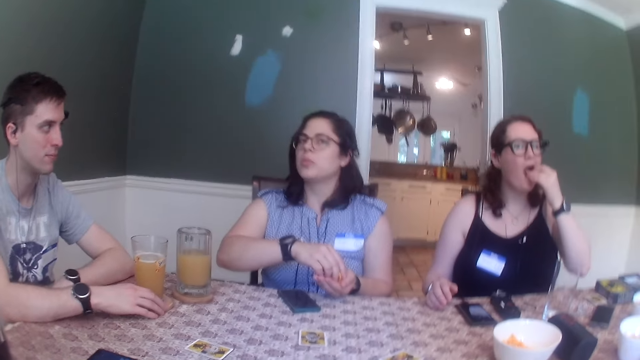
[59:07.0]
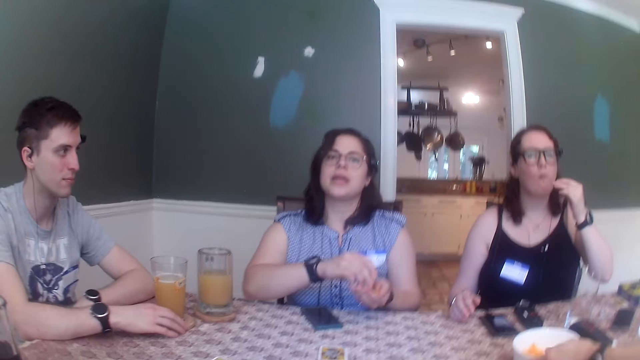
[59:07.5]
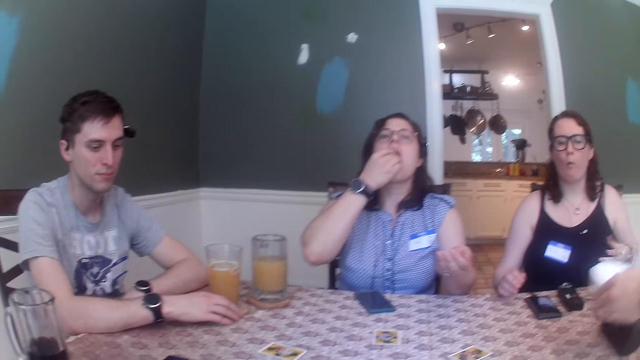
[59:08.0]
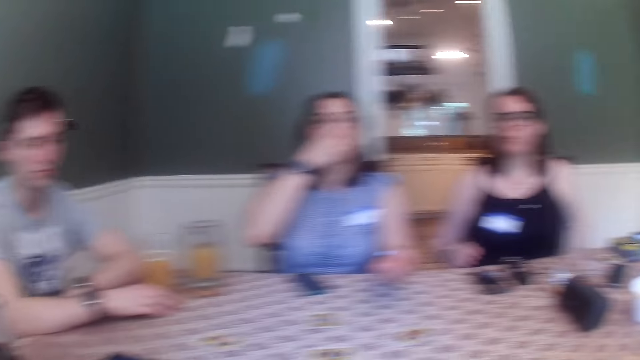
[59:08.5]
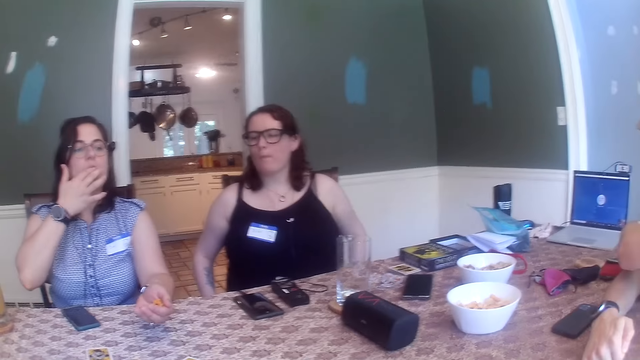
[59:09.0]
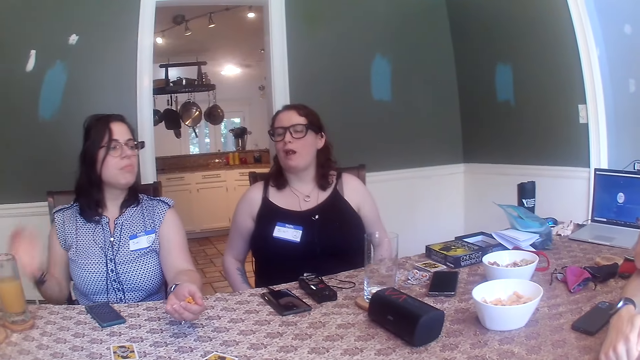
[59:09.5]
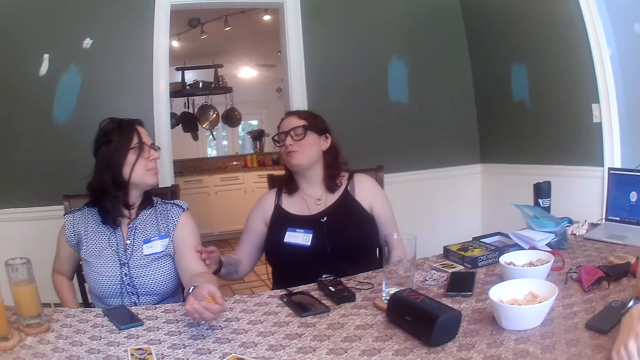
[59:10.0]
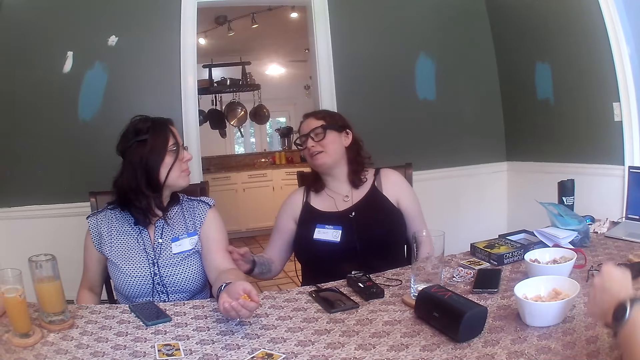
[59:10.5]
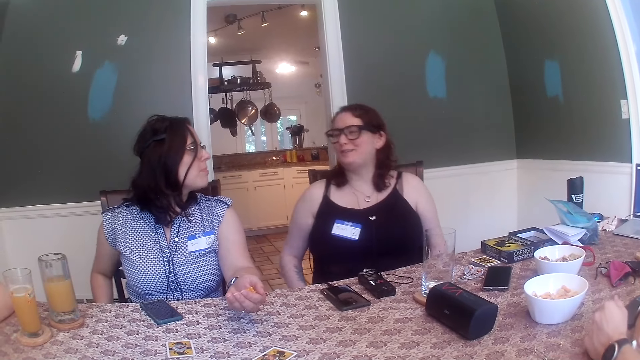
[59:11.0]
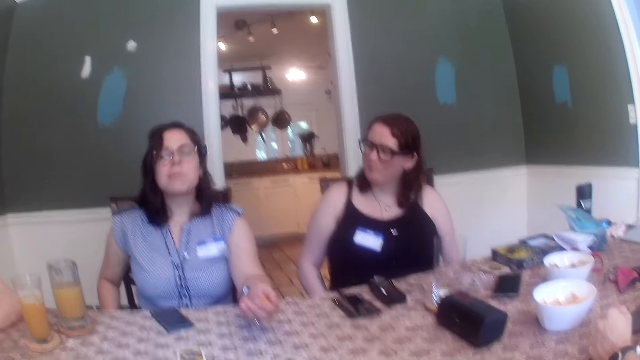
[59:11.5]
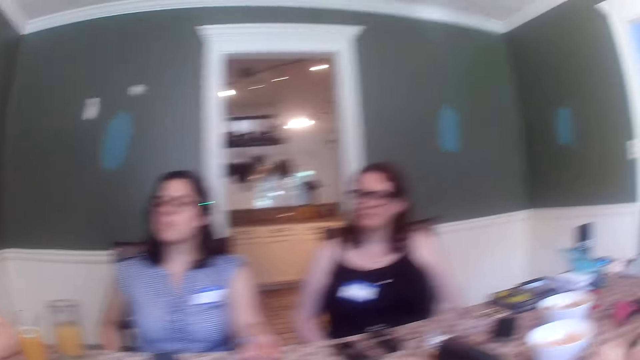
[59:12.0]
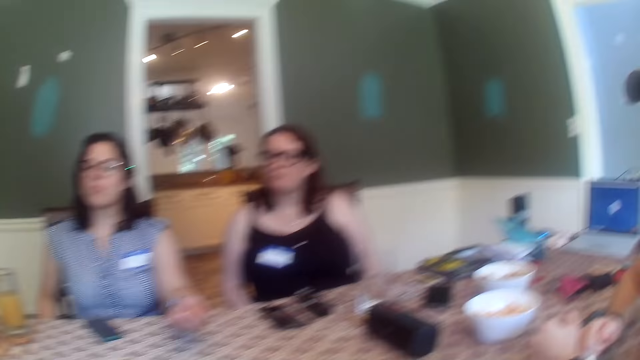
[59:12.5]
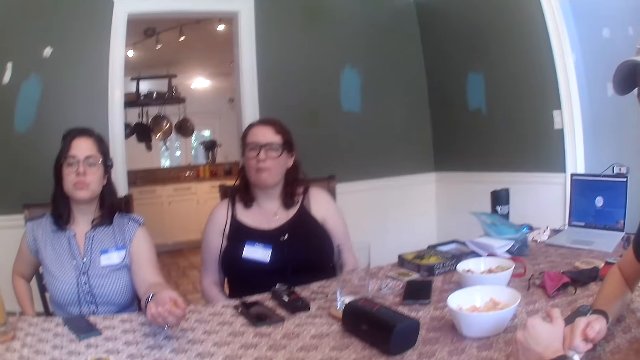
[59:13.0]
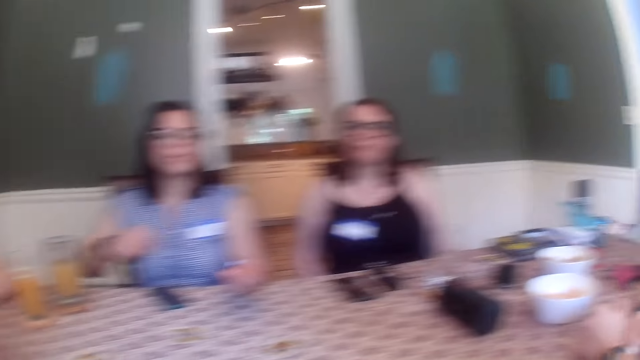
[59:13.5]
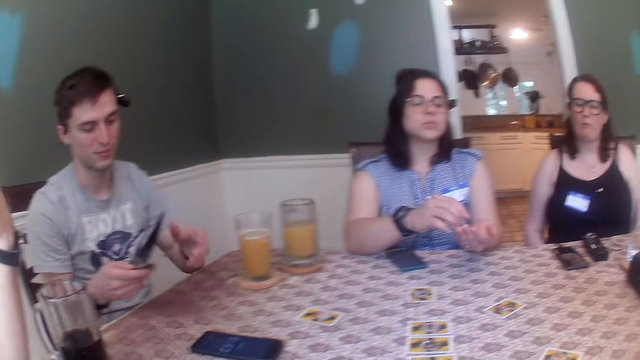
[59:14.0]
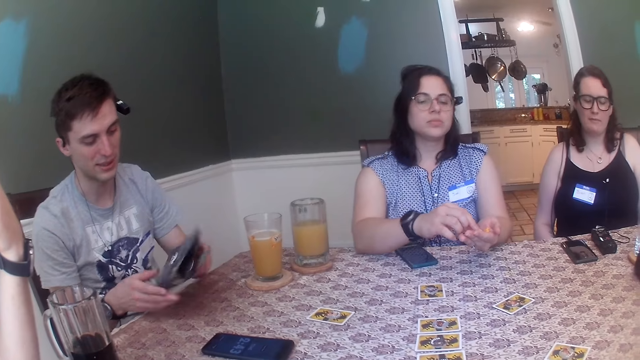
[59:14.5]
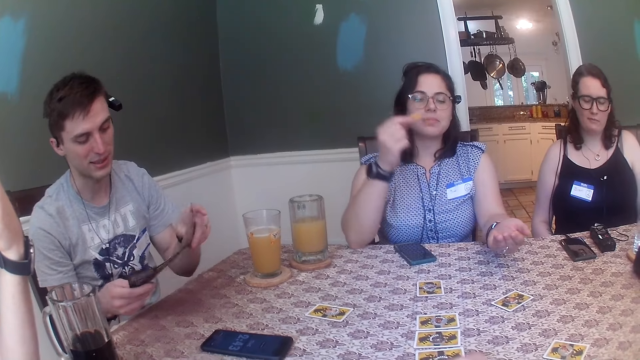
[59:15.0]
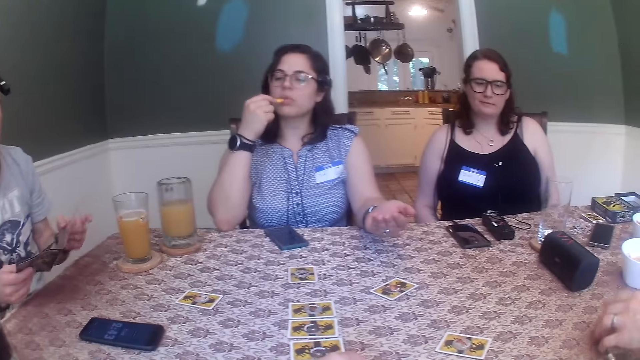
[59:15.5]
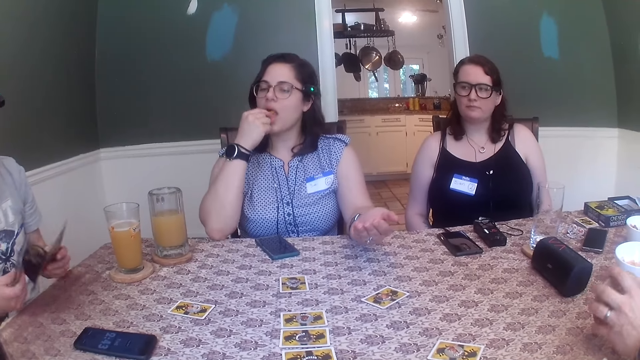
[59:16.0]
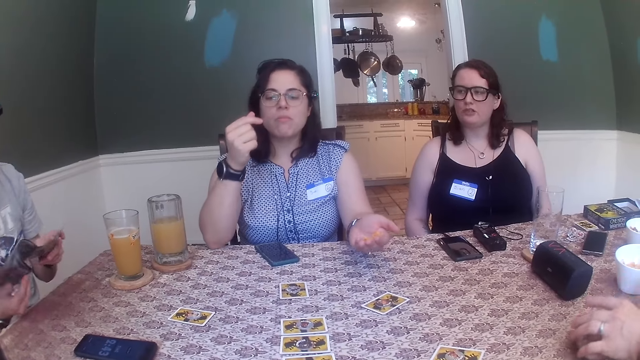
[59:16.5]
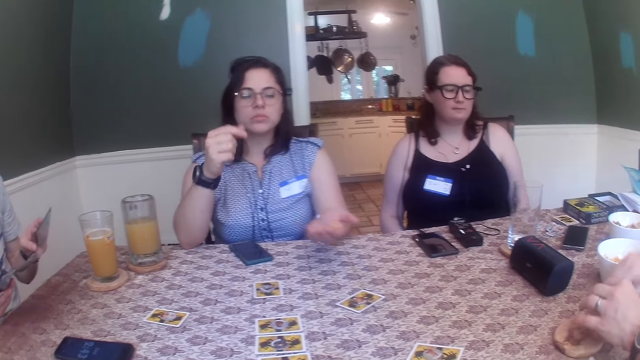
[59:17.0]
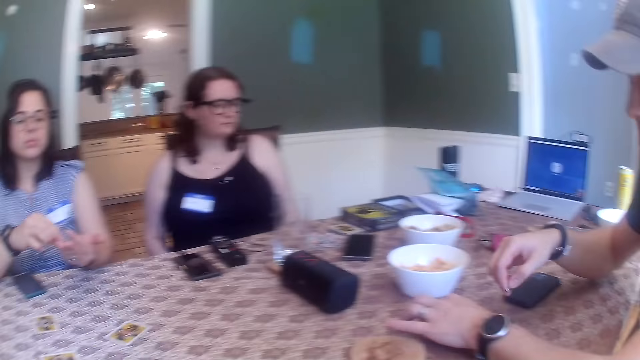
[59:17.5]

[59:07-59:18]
A woman eats some cheese puff with her left hand. Another woman takes some cheese puff from her left hand to her right hand. A man picks up a bowl from the table with his left hand. The first woman places her right hand on the other woman's left hand. Another man opens up a leaflet with both hands. The second woman takes some cheese puff from the bowl in her left hand with her right hand. She eats cheese puff with her right hand.

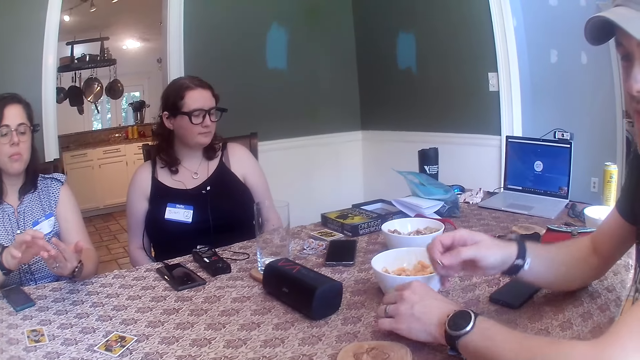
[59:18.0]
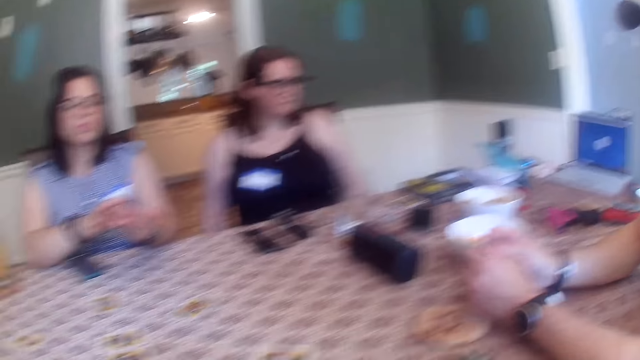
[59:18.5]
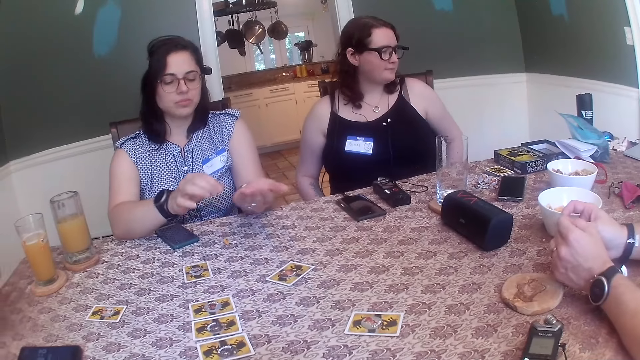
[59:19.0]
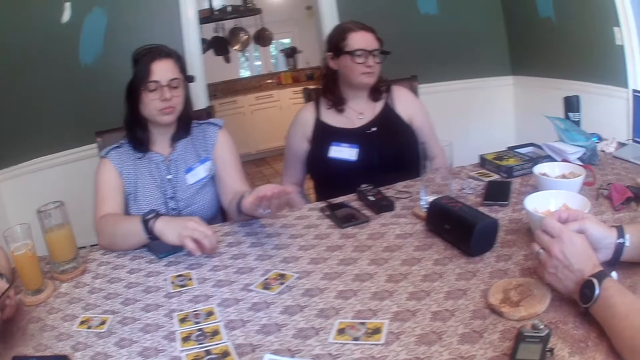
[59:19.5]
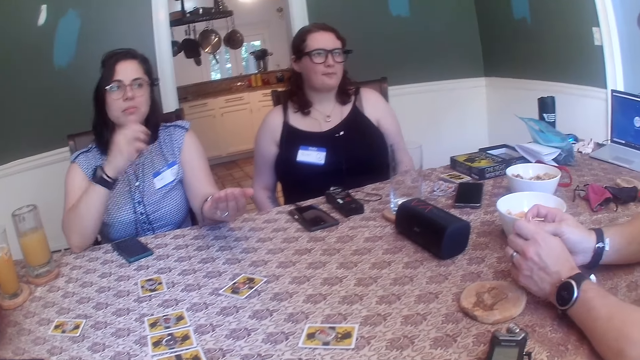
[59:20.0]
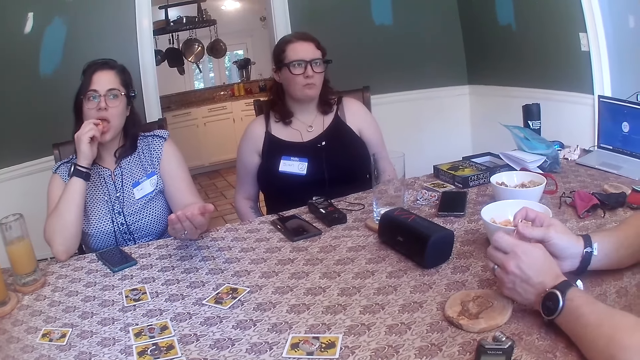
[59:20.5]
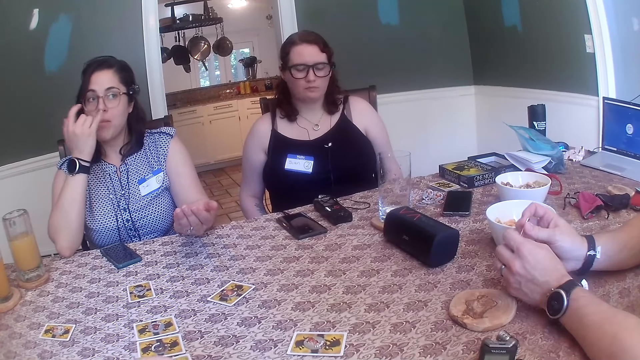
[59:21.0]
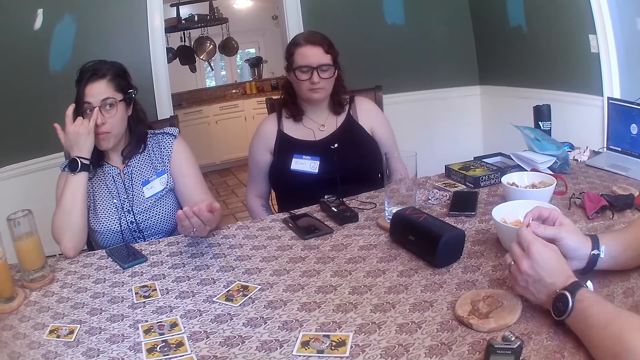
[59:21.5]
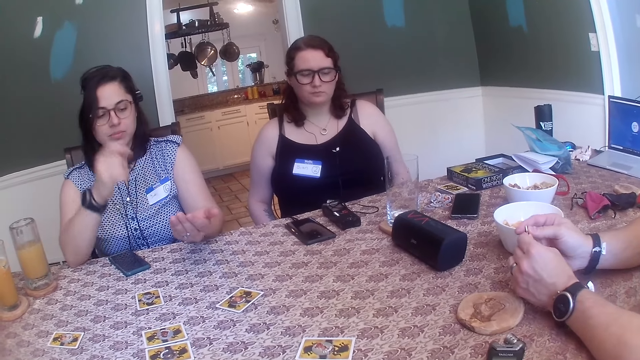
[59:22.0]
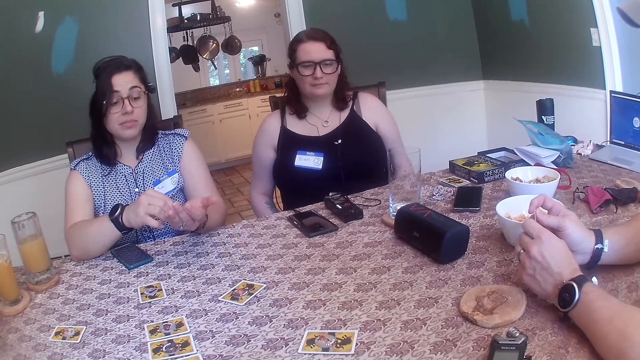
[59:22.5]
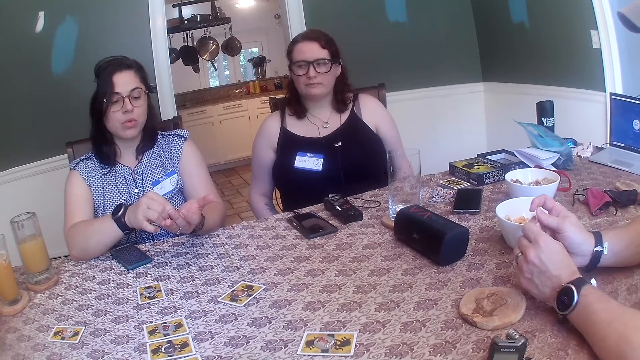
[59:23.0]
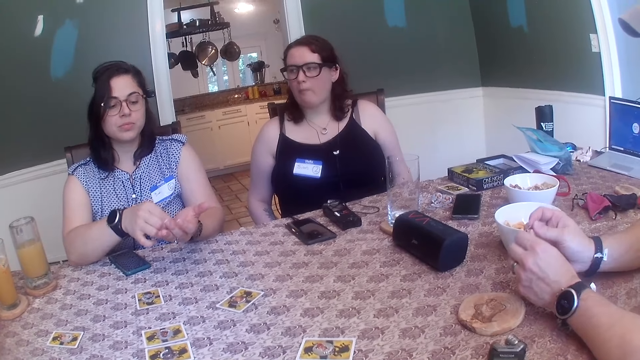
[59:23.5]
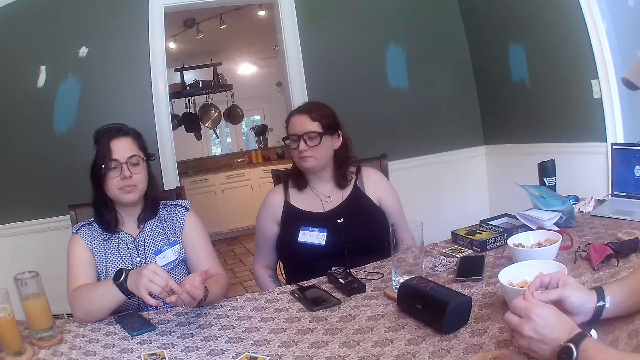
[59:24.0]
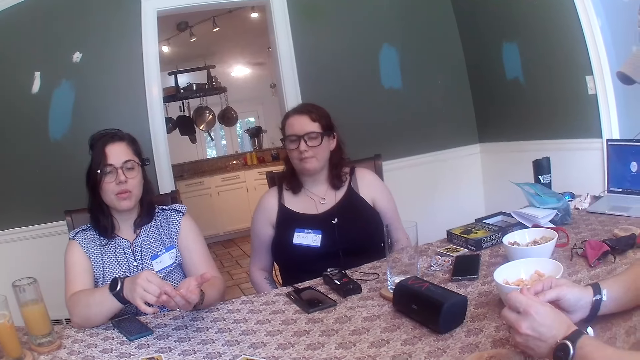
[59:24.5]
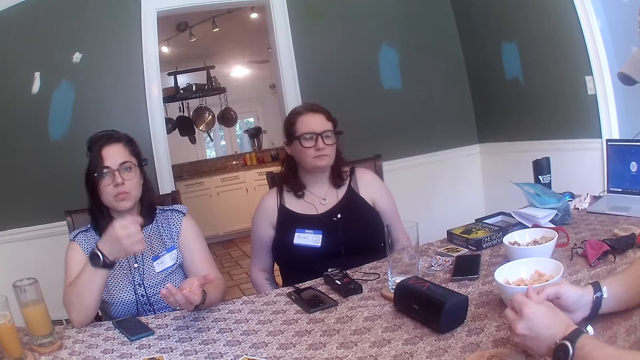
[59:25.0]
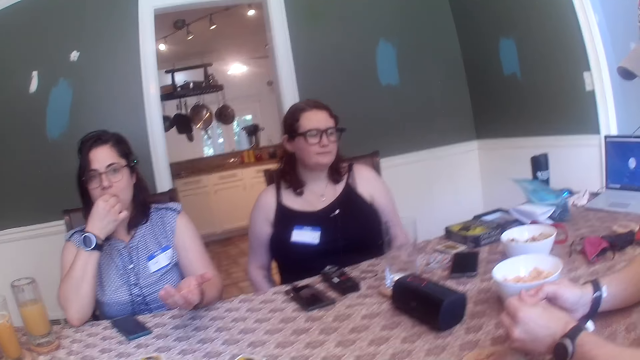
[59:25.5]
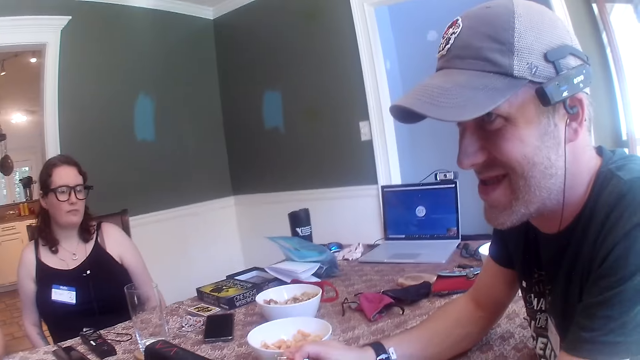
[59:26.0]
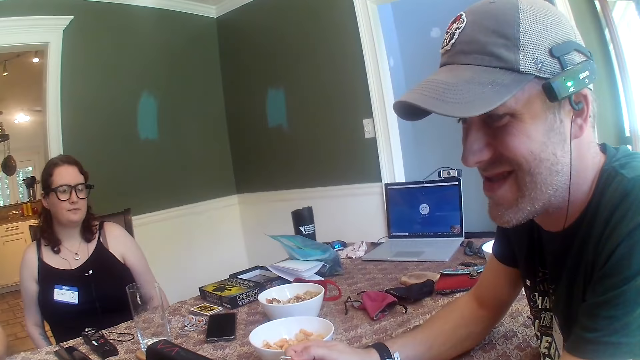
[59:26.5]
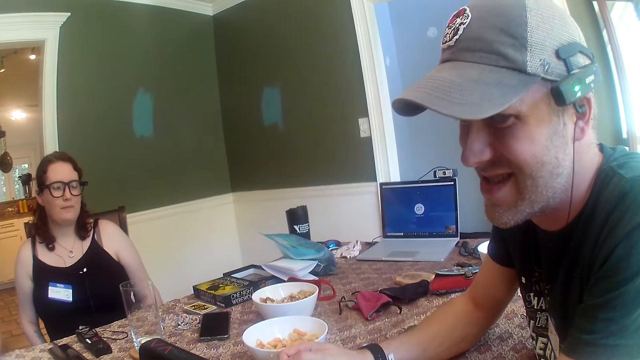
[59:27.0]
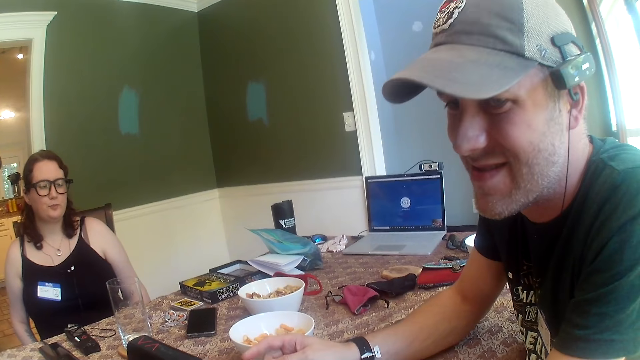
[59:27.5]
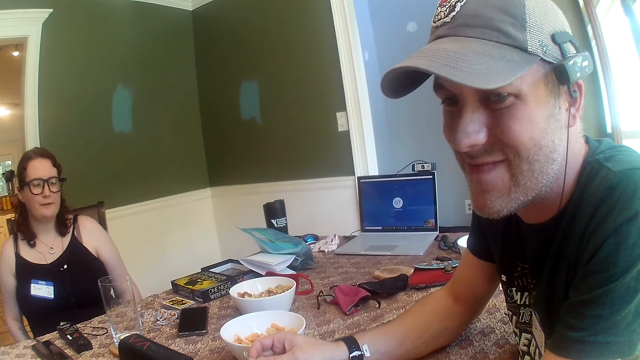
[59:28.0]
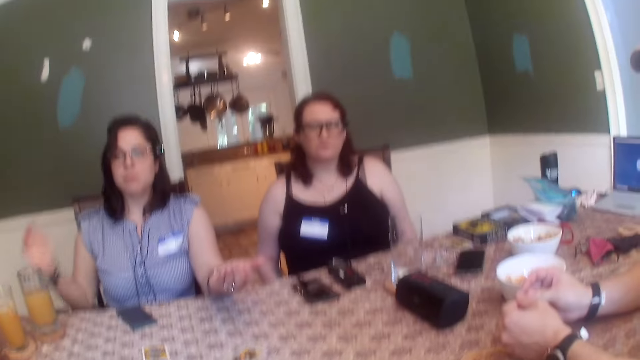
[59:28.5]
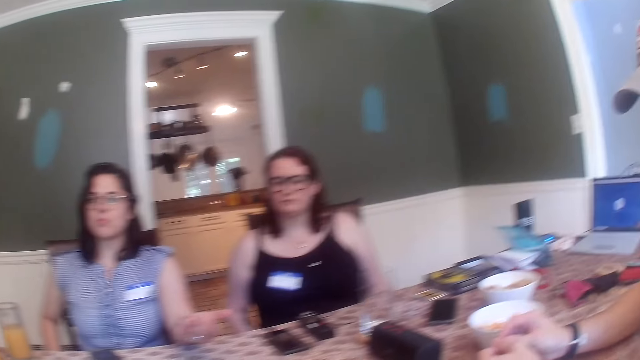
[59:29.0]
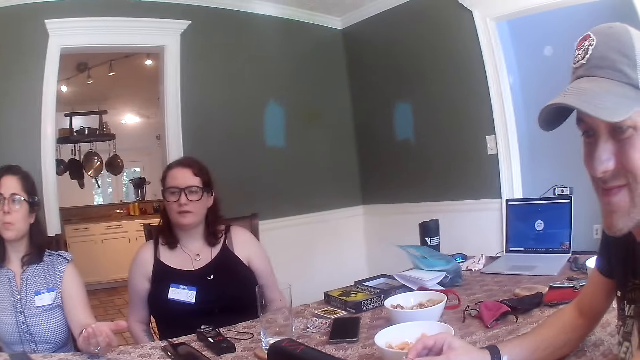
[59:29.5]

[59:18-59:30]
A man passes a ring from his right hand to his left hand. A woman picks up a piece of cheese puff from the table with her right hand. She eats the piece of cheese puff from the table with her right hand. She adjusts her glasses with her right hand. She takes some cheese puff from her right hand. She eats the cheese puff with her right hand. Another man hits the instruction leaflet on the table with his right hand. The camera wearer talks to a person.
